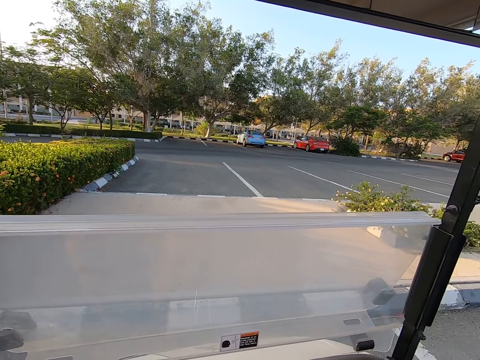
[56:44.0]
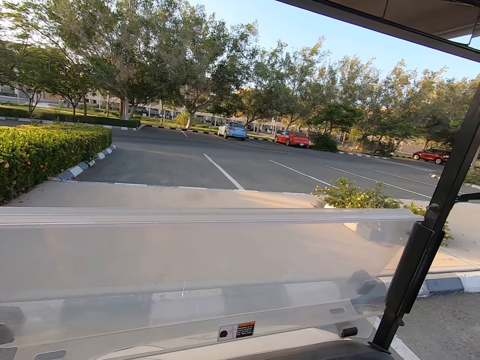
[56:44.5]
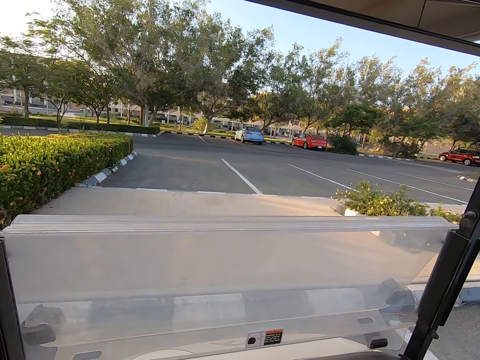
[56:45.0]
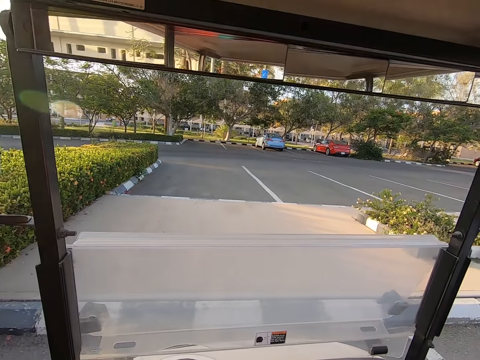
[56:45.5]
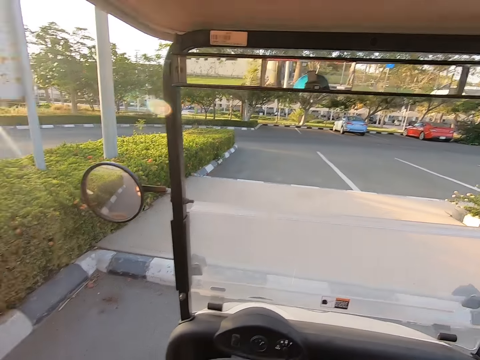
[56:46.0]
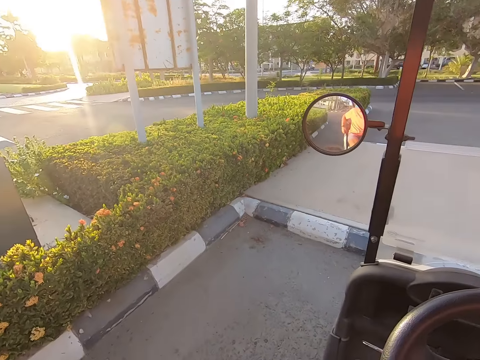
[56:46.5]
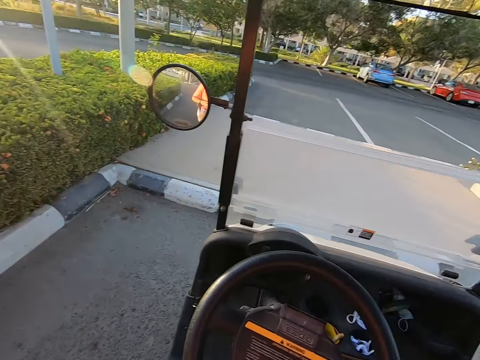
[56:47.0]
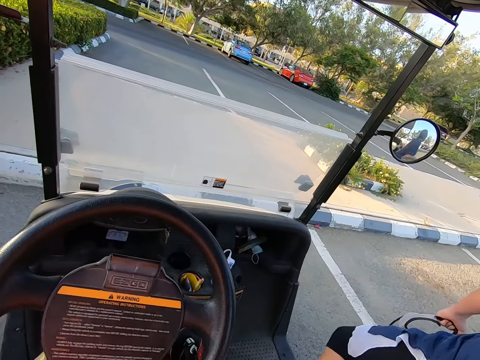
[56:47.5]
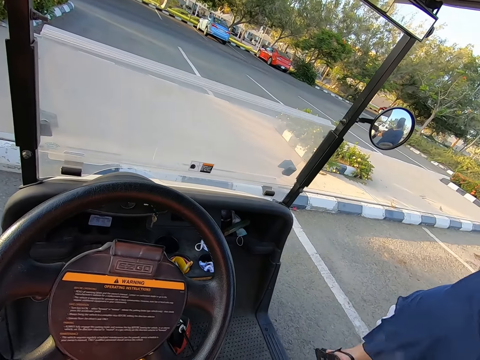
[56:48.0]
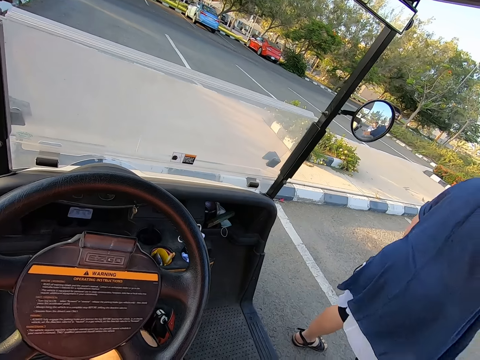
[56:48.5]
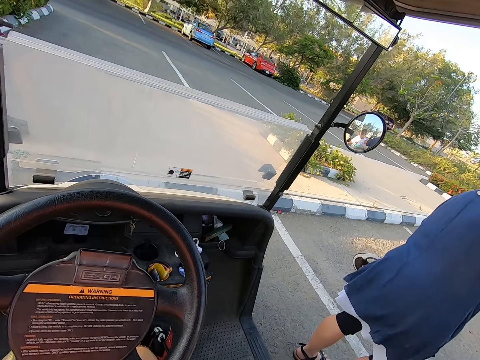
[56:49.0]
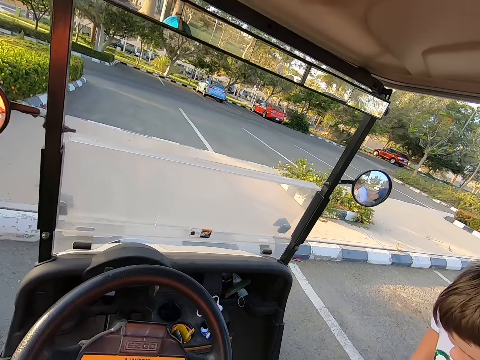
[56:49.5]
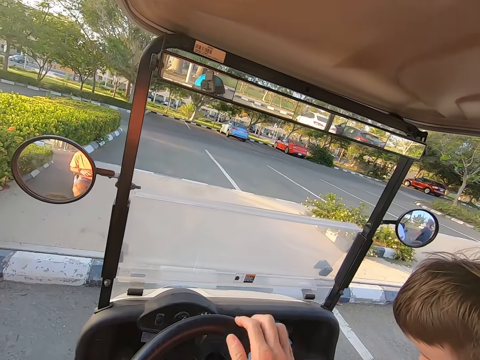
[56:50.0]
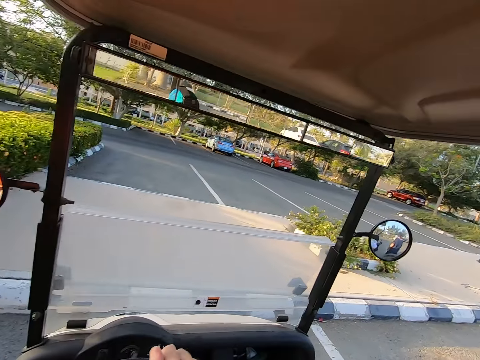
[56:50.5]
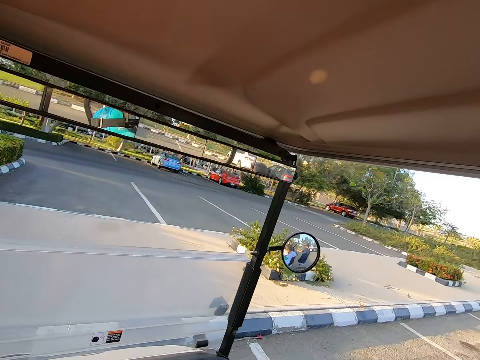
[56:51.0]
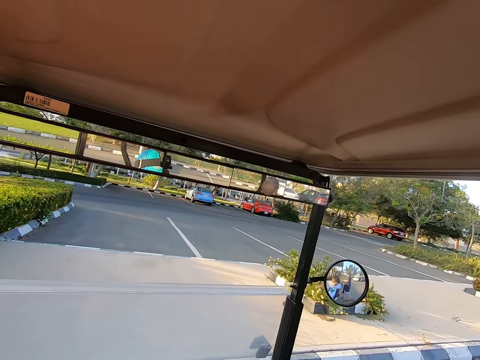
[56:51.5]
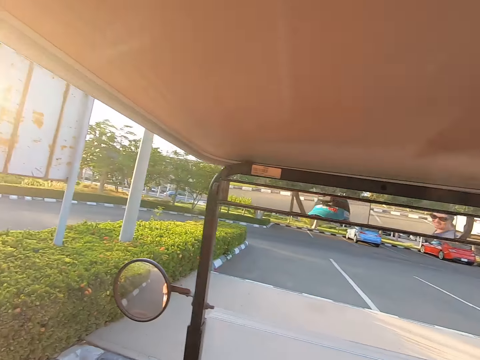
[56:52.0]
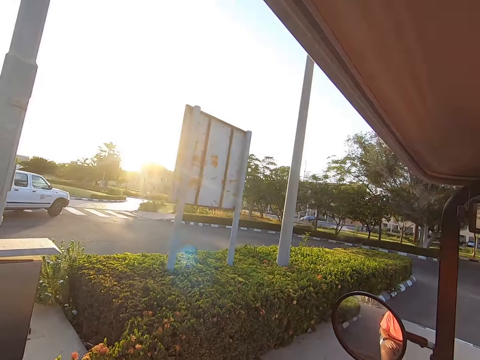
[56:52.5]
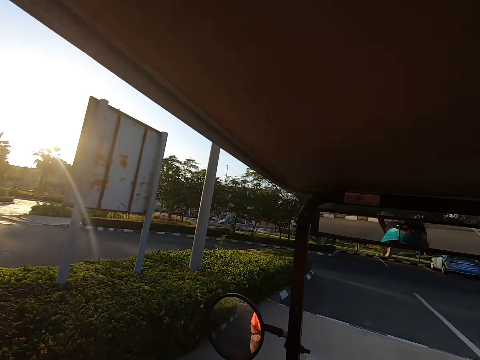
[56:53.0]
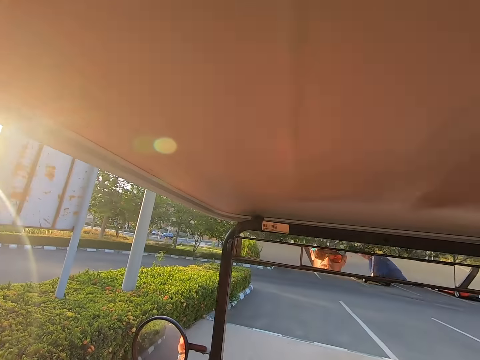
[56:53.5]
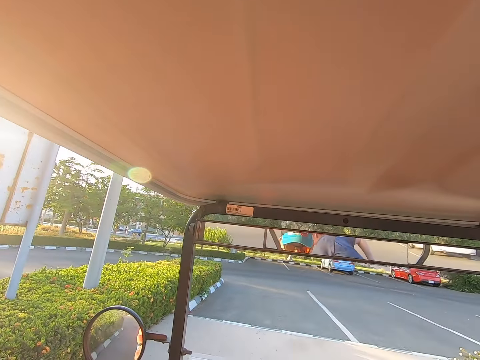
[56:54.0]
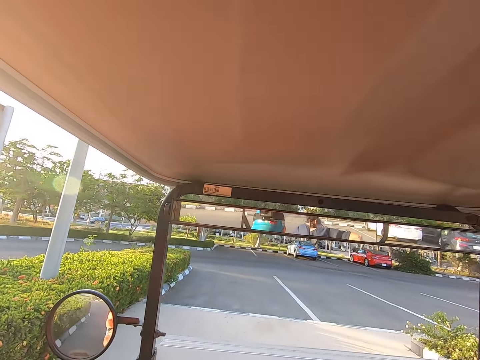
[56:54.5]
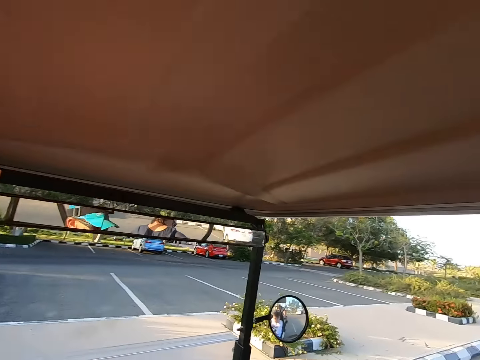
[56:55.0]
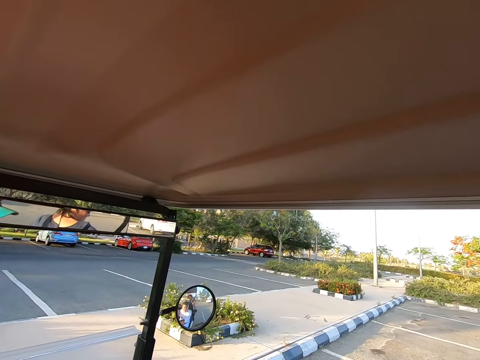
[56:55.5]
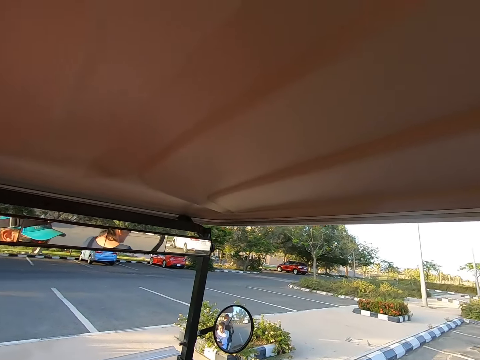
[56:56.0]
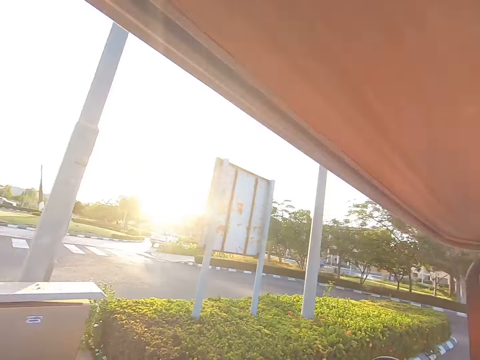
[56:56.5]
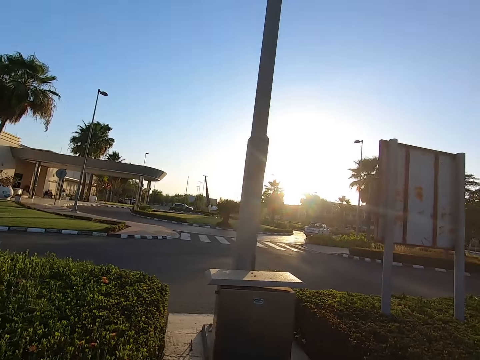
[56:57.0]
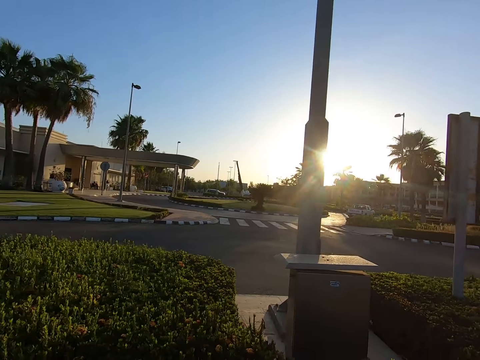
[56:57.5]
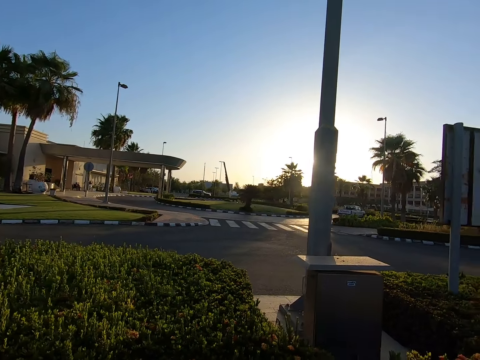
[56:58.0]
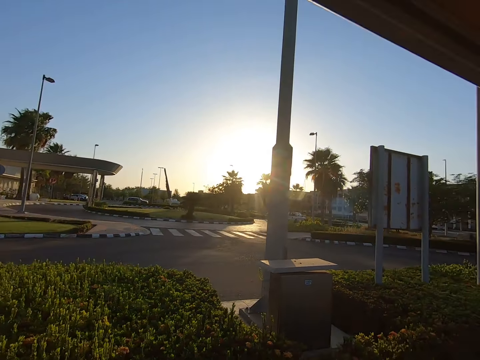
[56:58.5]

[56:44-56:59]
The camera wearer stares around. A person subsides from a tuktuk. The camera wearer stares around.

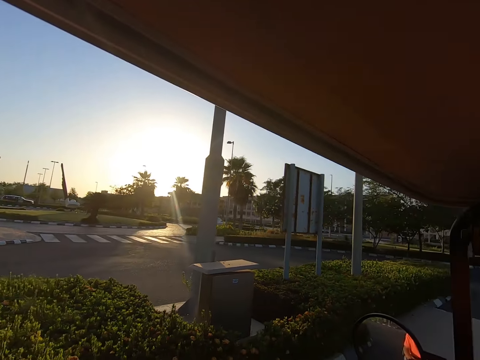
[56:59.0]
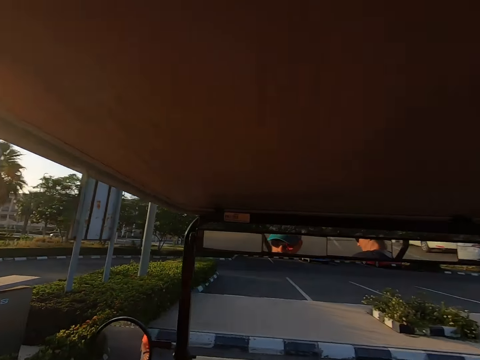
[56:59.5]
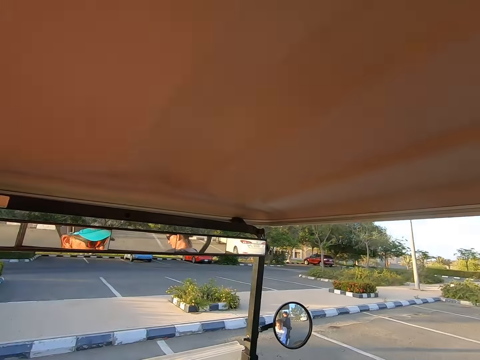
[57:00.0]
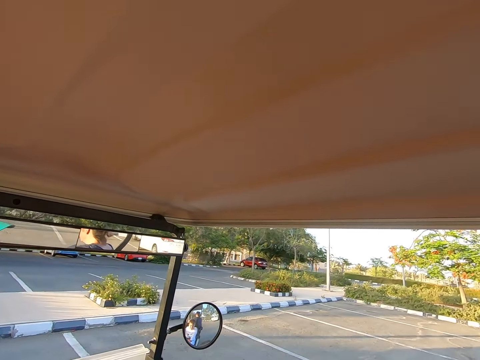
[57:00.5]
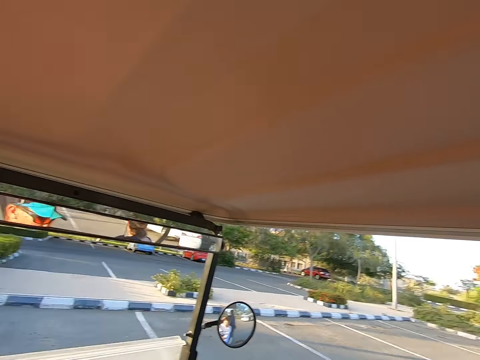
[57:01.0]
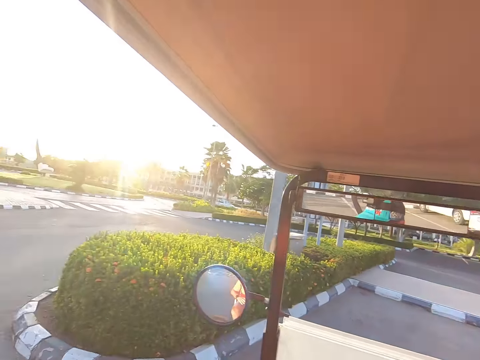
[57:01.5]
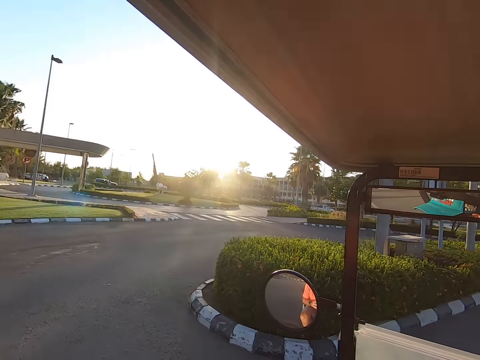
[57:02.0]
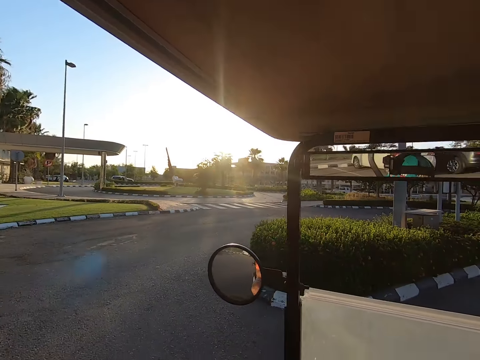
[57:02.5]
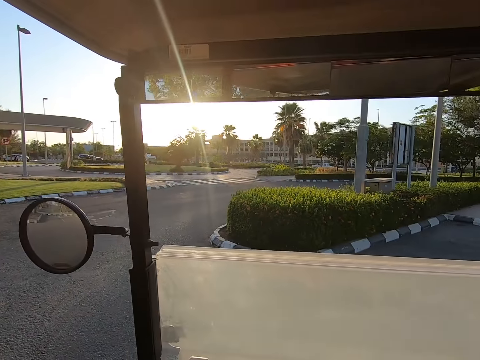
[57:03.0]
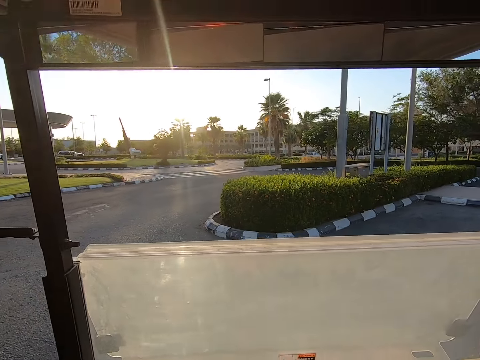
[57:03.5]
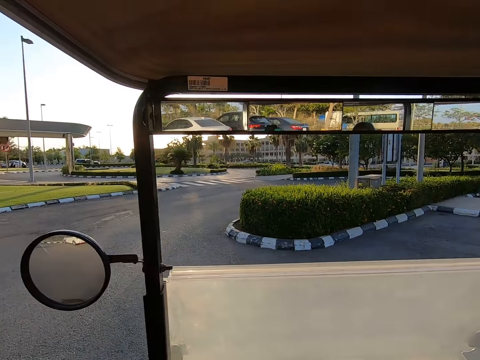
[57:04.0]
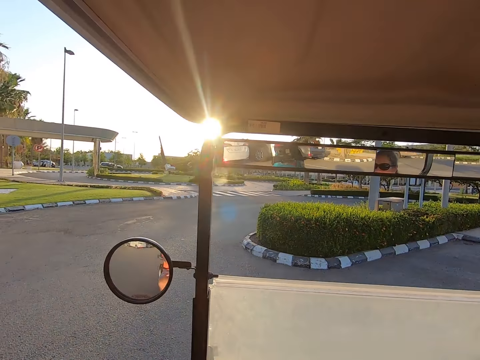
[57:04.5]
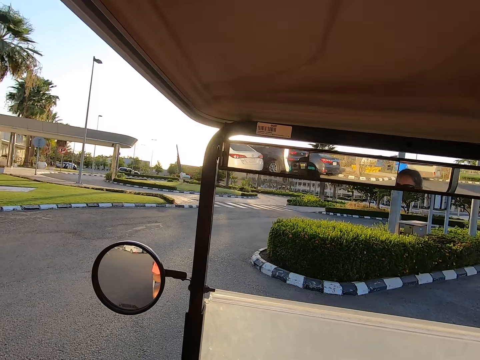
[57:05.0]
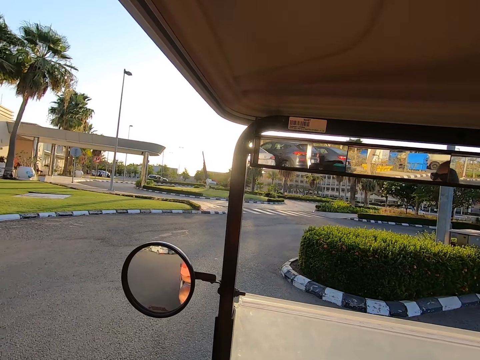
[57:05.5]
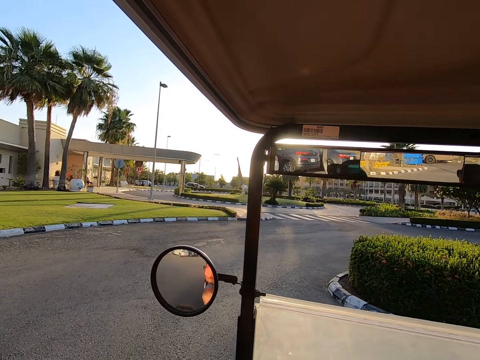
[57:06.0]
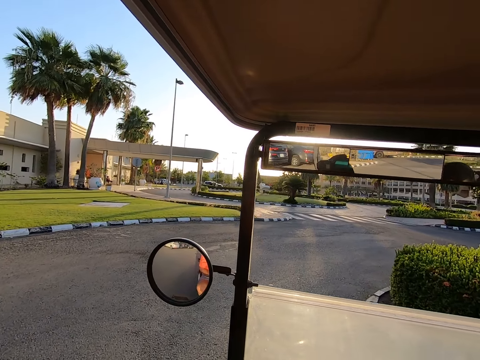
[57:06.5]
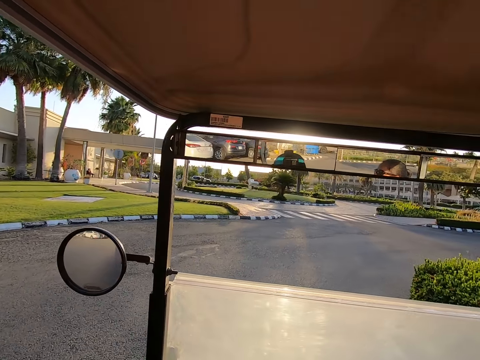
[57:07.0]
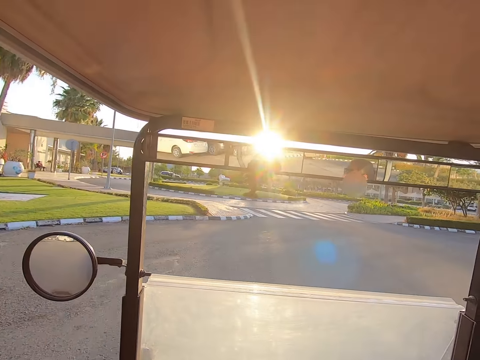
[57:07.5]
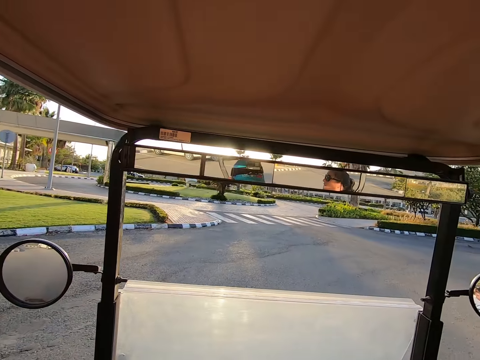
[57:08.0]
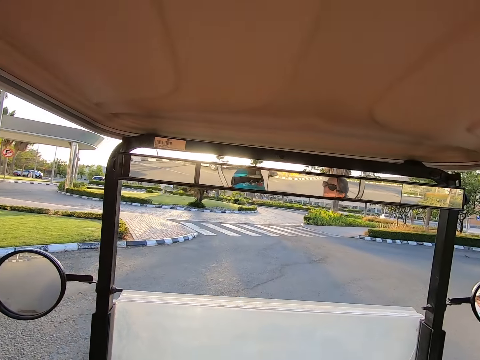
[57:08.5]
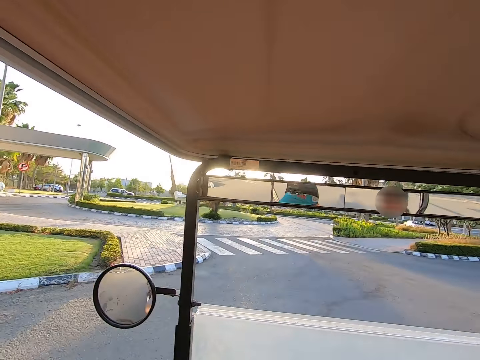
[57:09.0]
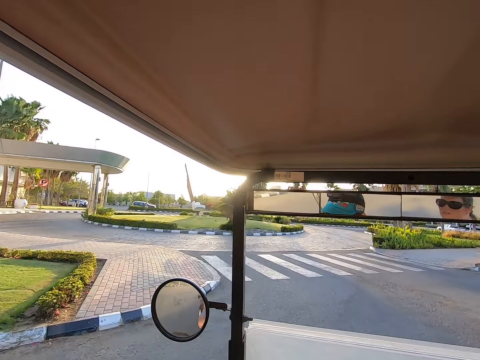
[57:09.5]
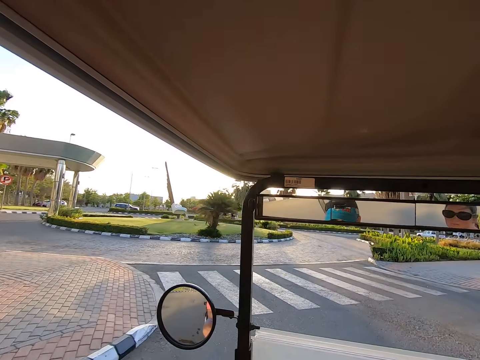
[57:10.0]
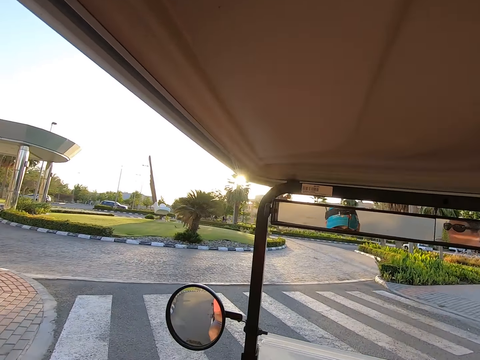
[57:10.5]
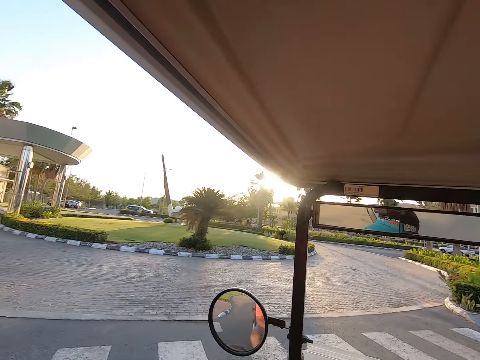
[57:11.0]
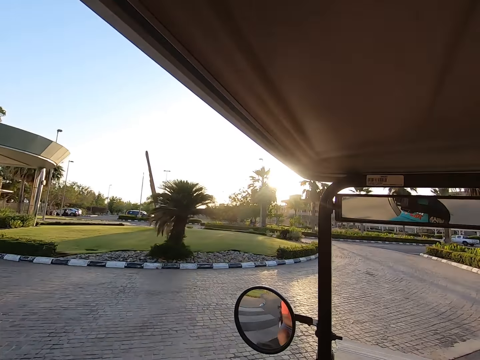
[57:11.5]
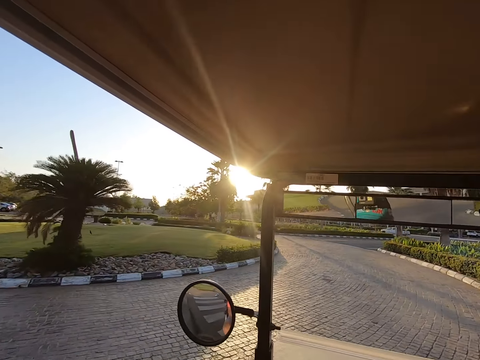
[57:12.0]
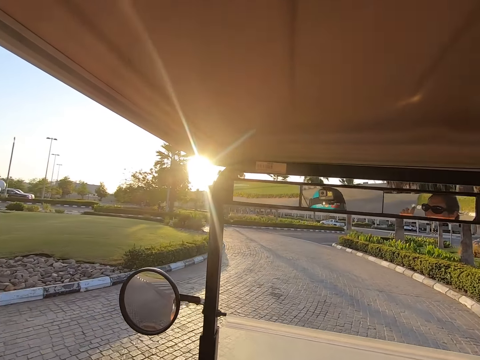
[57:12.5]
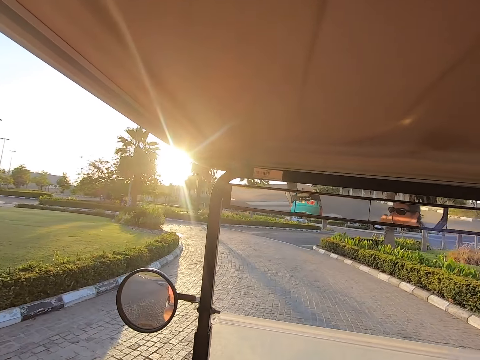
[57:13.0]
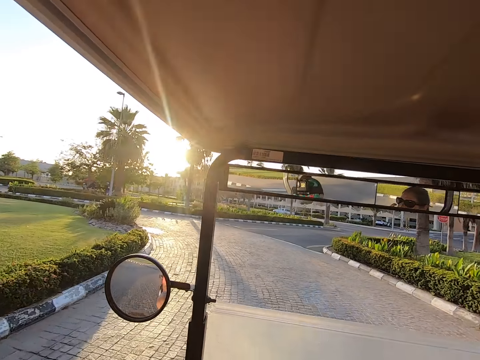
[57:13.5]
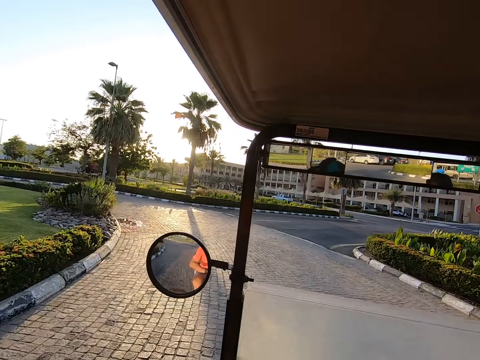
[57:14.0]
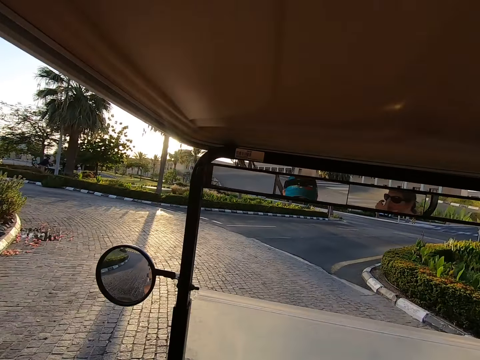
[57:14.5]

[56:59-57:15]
The camera wearer enters into a car. They drive a tuktuk on the road. They get a ride.
